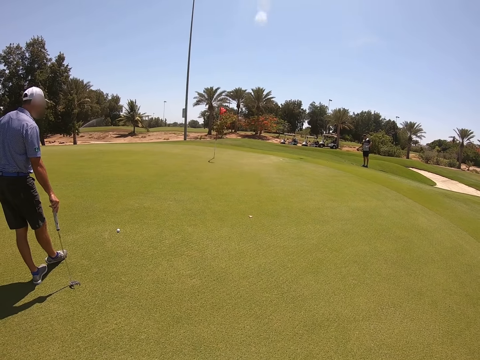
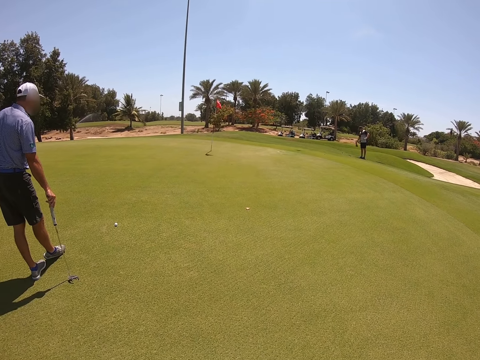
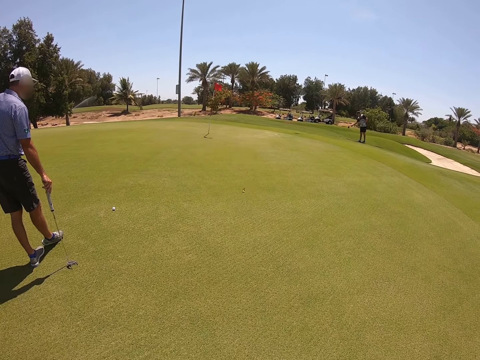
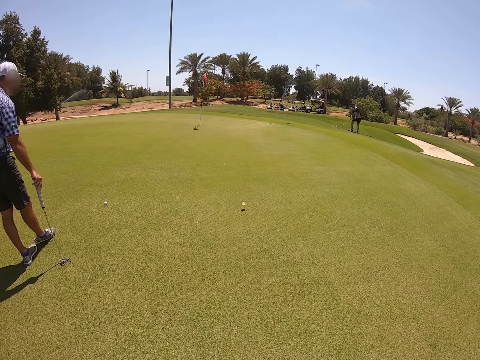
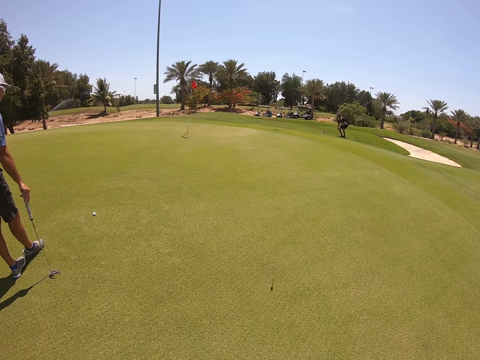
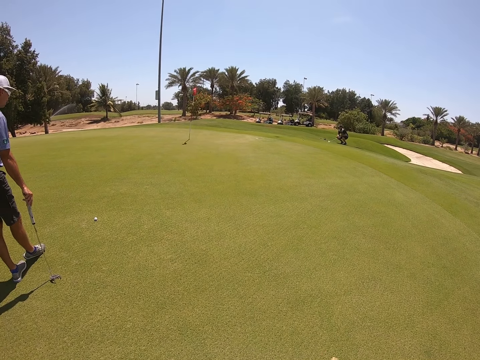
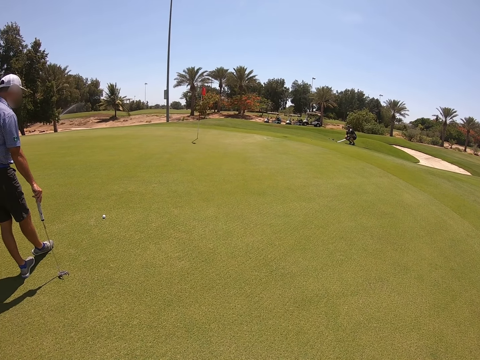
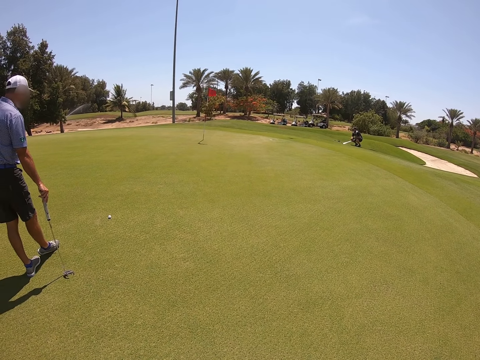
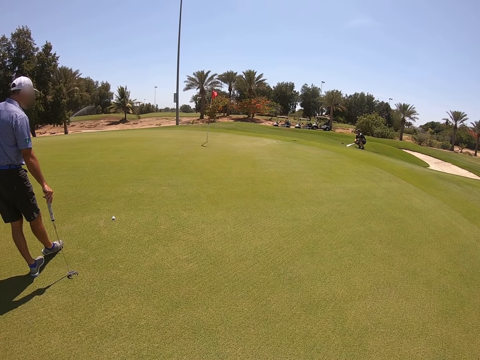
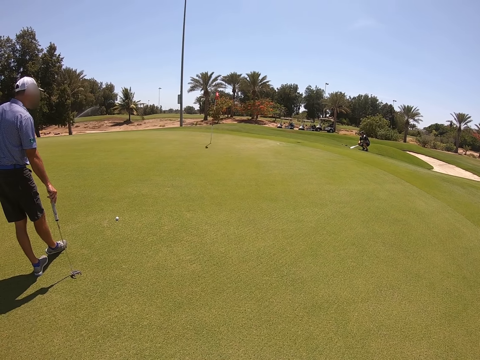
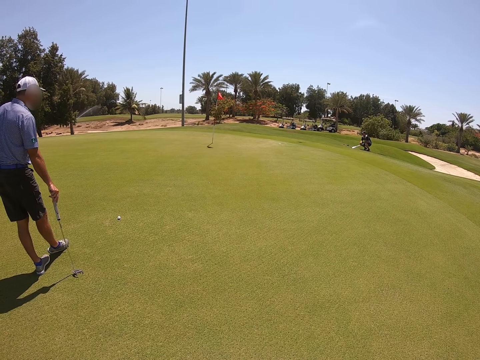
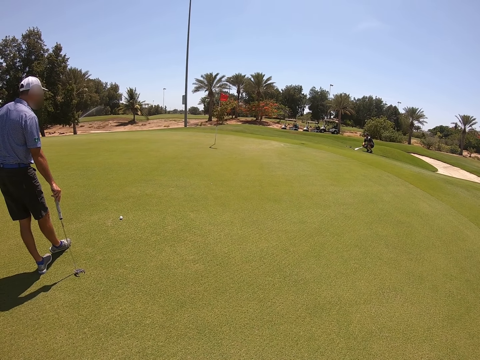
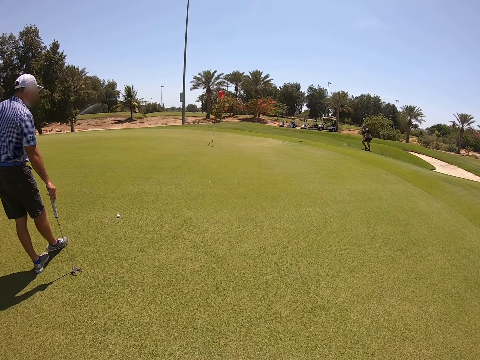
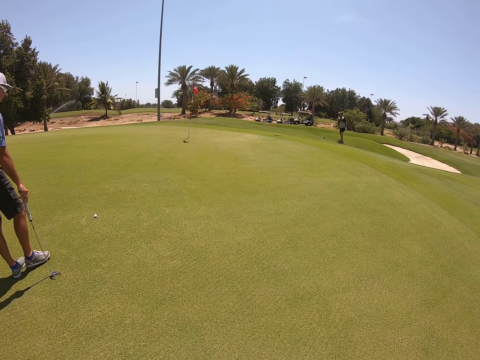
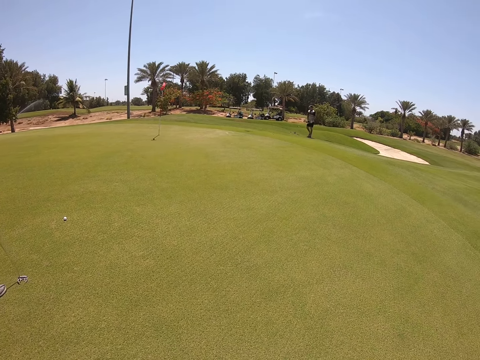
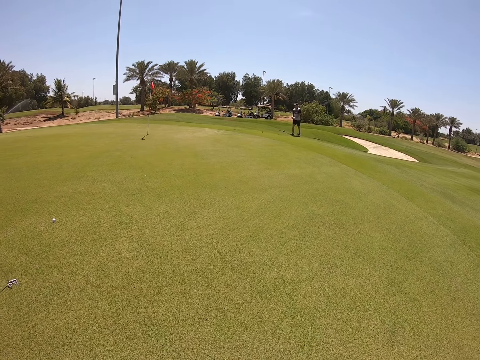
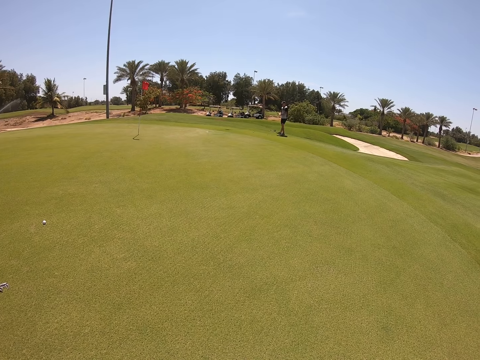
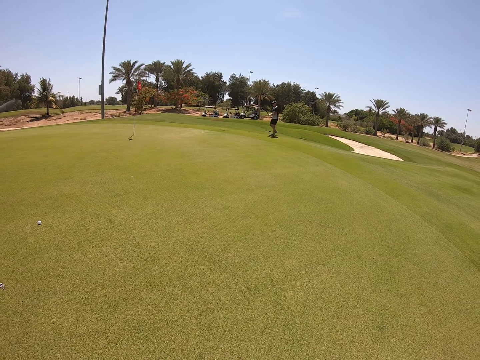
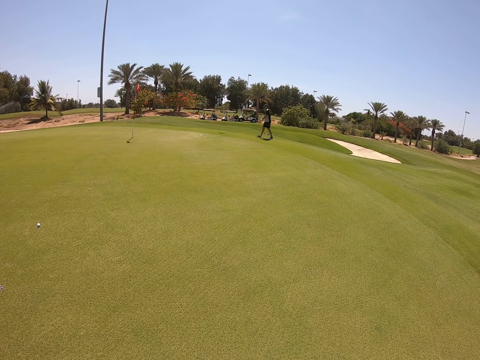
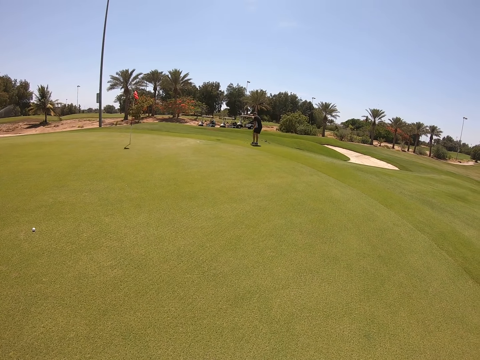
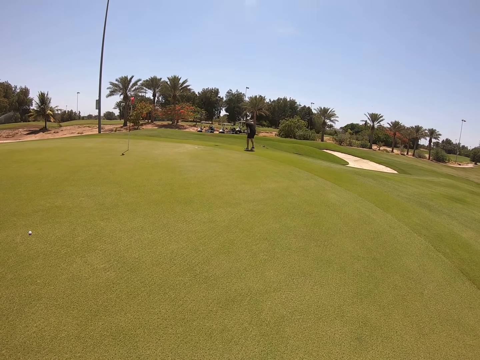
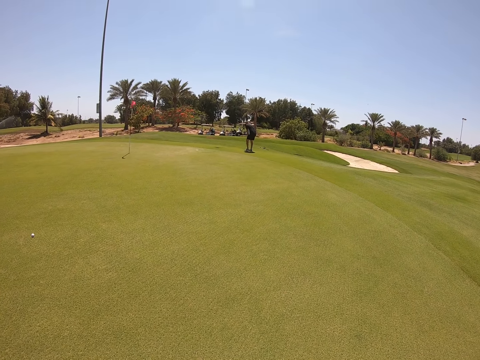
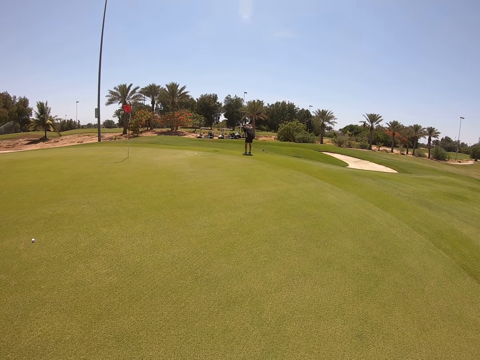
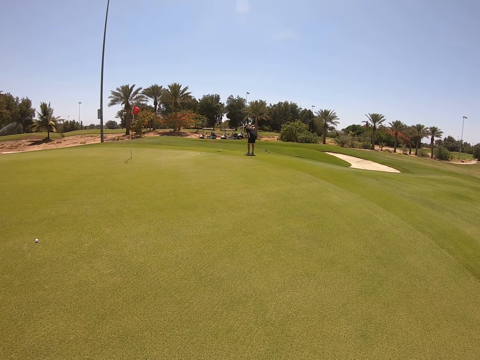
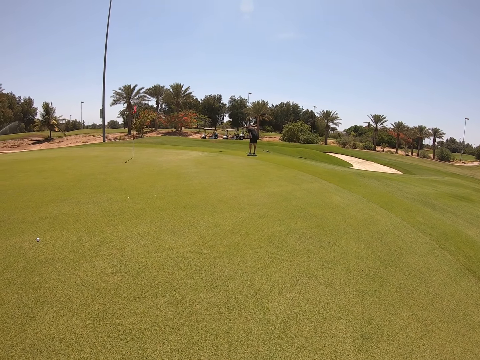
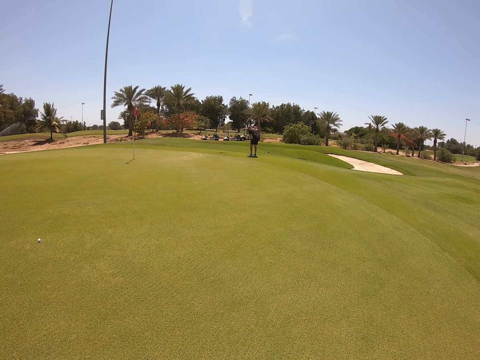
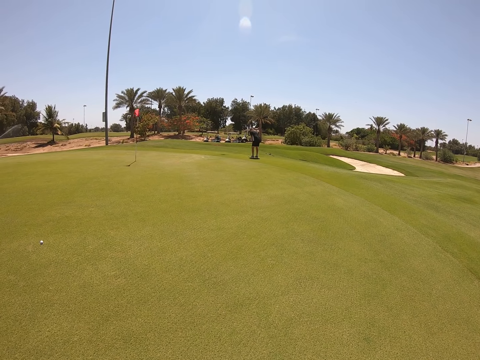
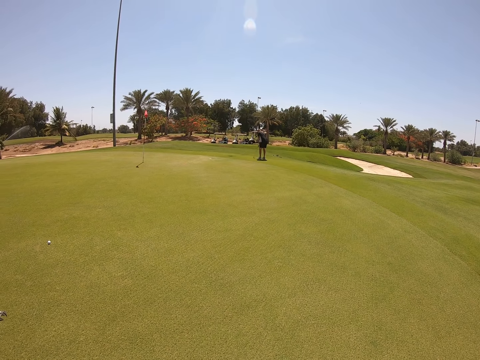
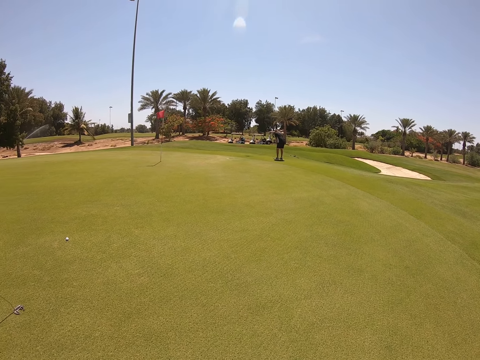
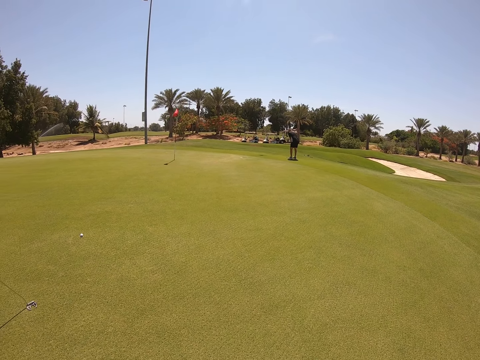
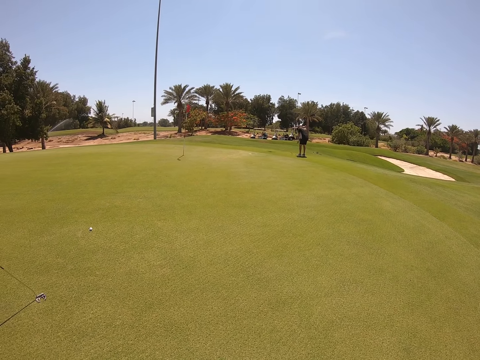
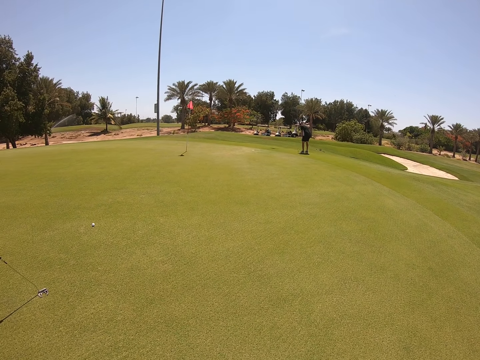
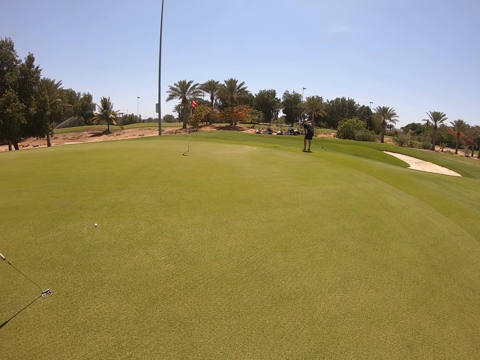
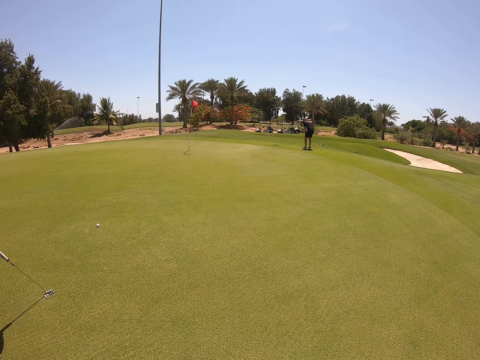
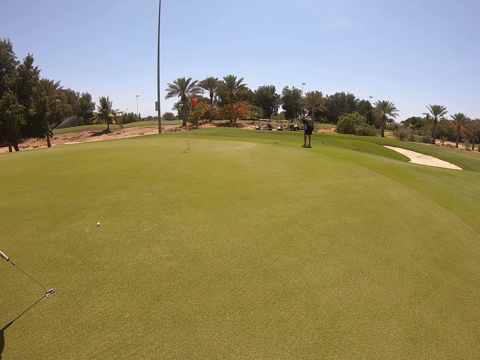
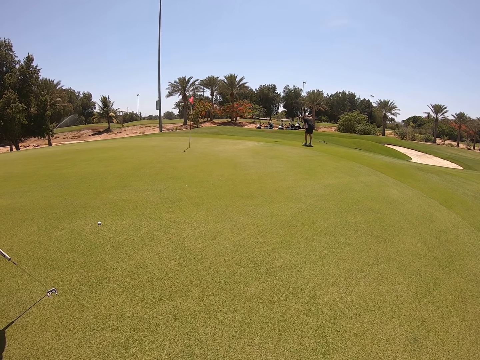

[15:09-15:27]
A person drops something on the ground. The person squats. The person walks on the field. The person hits a golf ball.

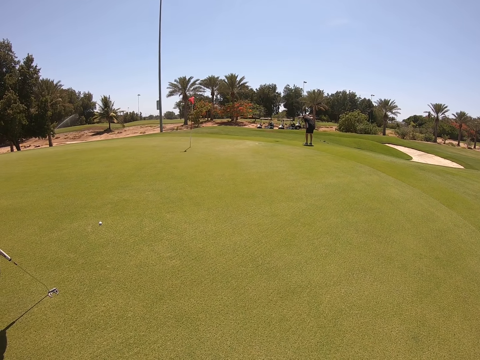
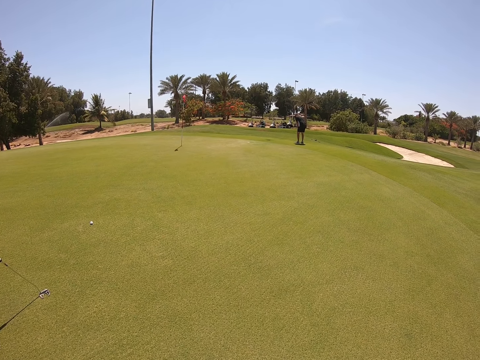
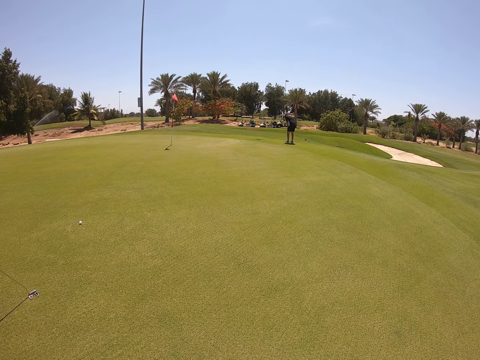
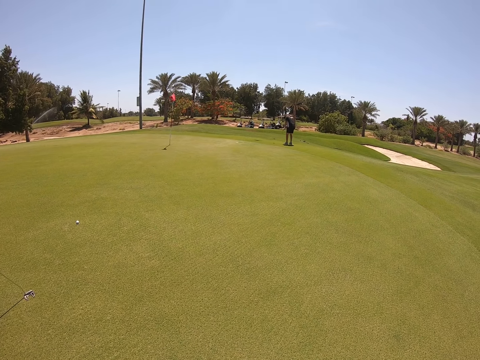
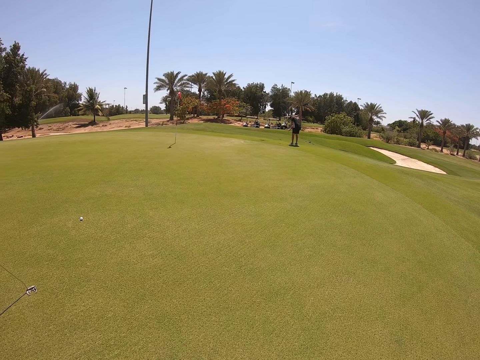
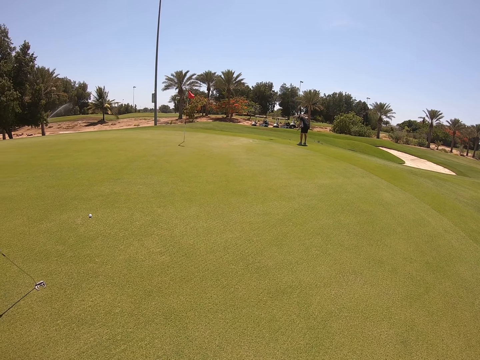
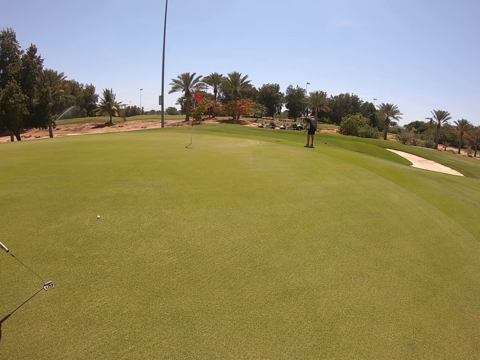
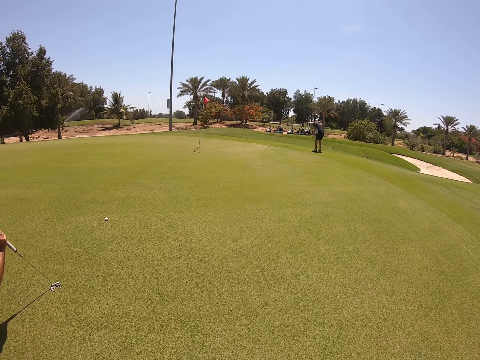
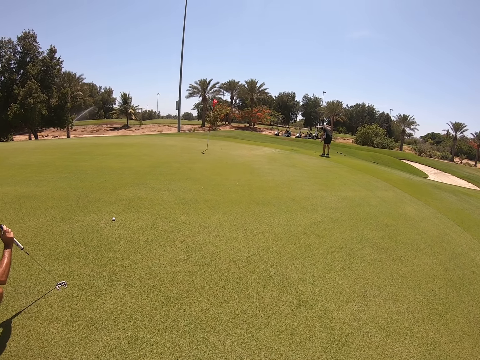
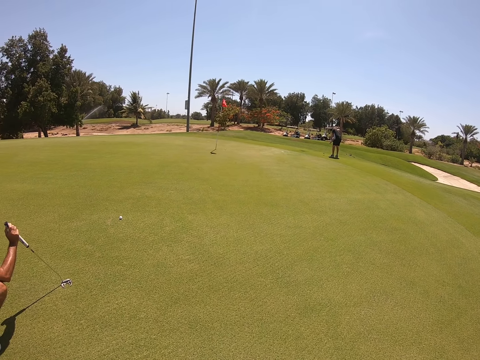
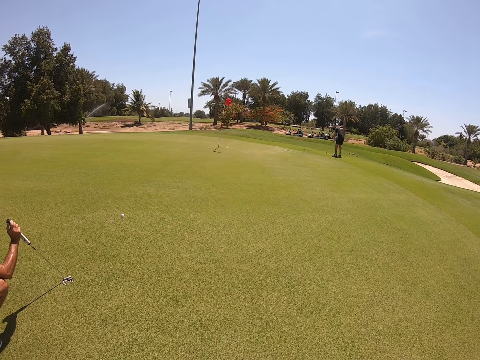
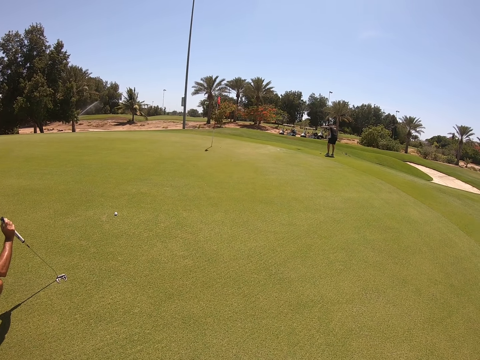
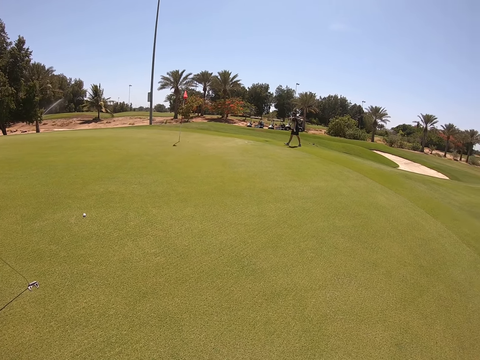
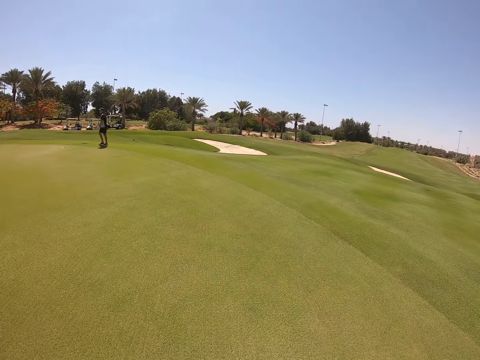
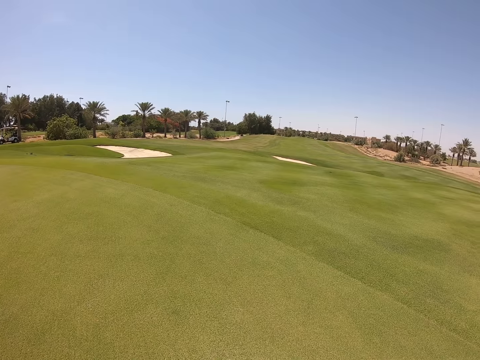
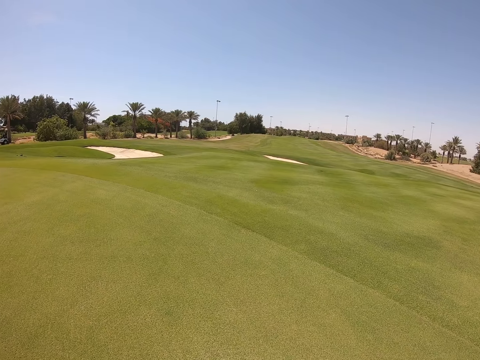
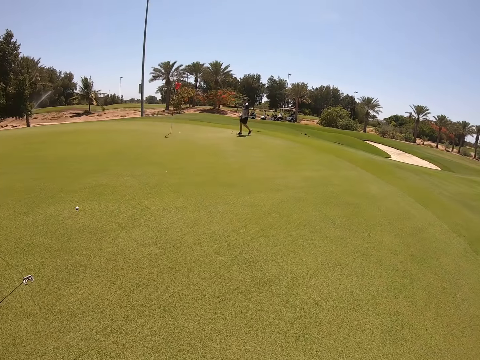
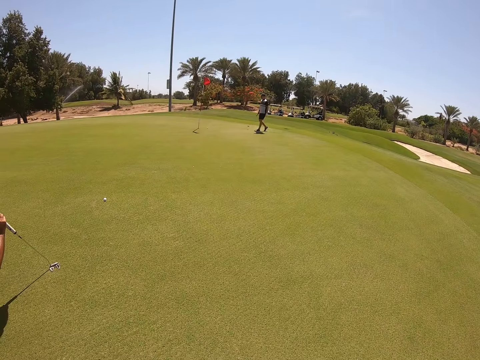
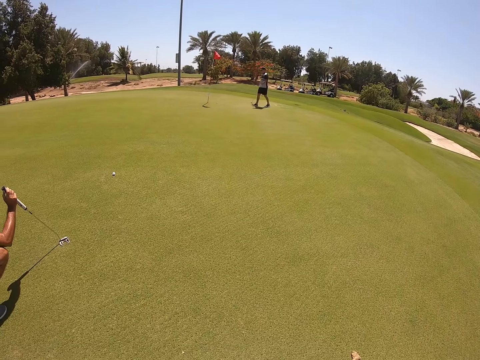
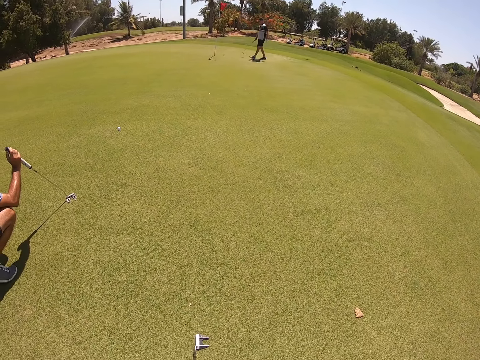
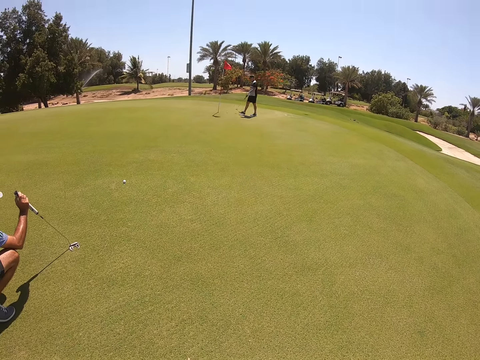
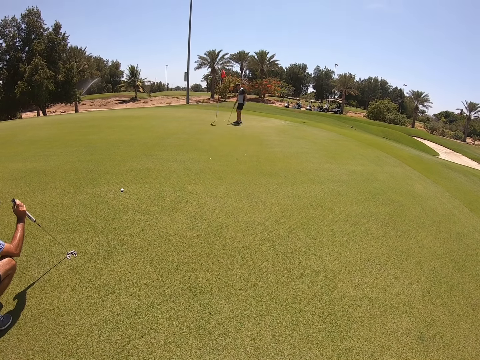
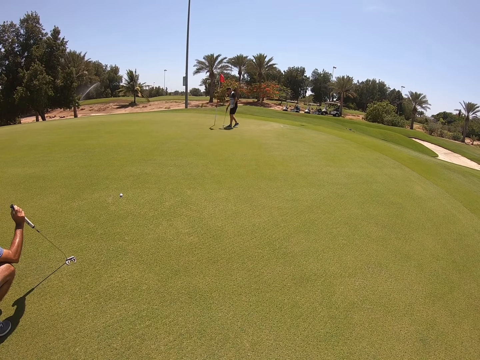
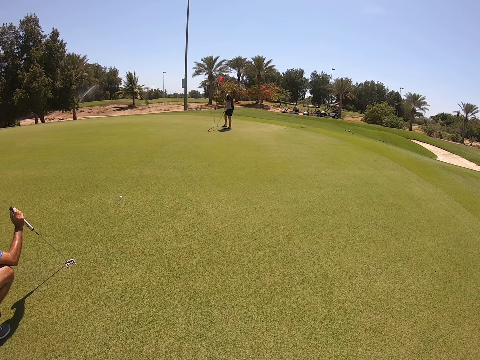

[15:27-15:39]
A person squats on the golf course. The person walks on the field.
